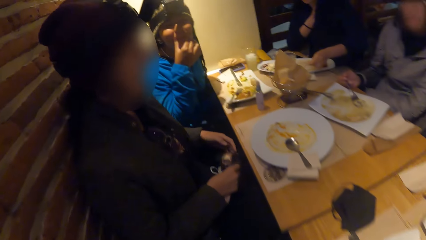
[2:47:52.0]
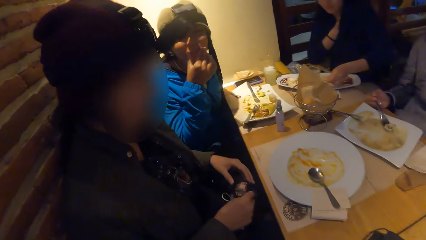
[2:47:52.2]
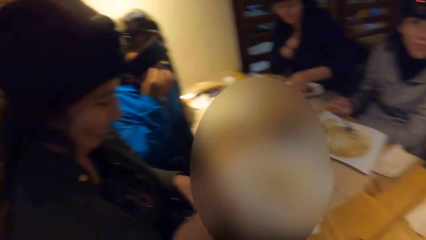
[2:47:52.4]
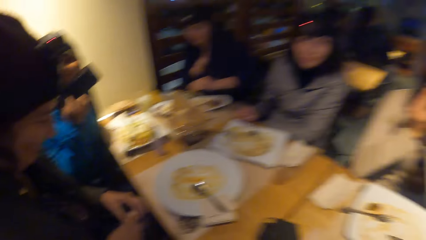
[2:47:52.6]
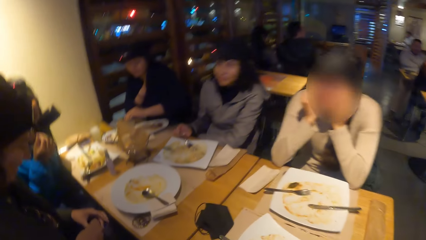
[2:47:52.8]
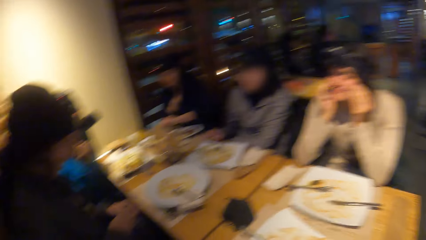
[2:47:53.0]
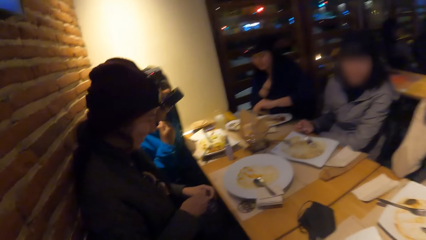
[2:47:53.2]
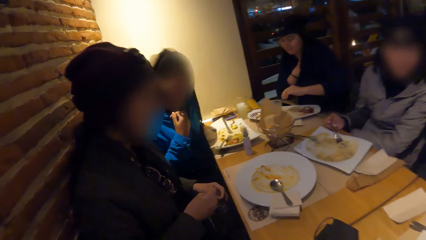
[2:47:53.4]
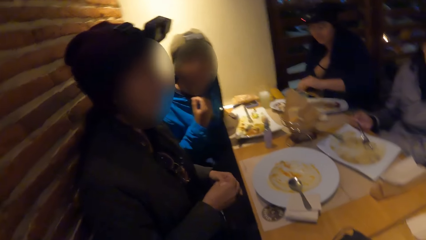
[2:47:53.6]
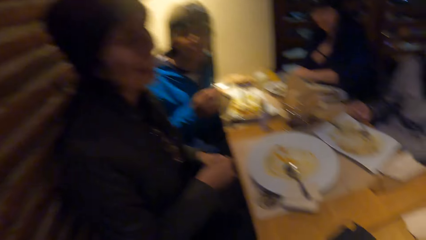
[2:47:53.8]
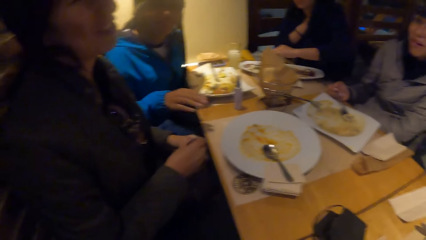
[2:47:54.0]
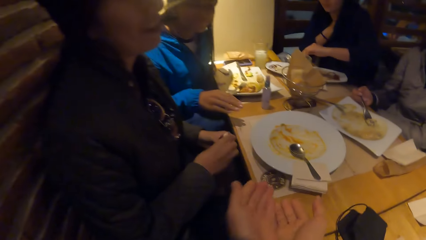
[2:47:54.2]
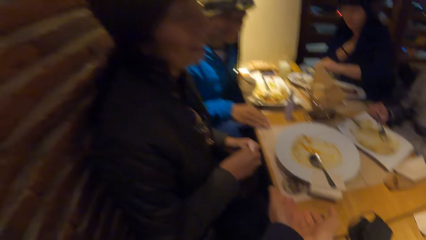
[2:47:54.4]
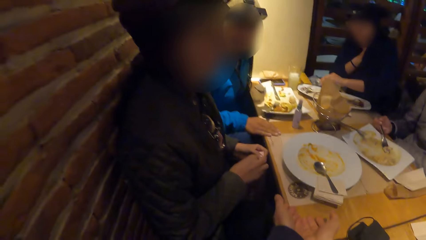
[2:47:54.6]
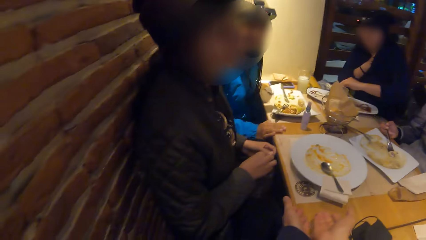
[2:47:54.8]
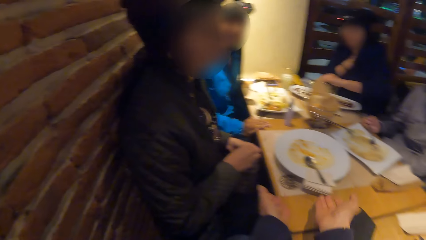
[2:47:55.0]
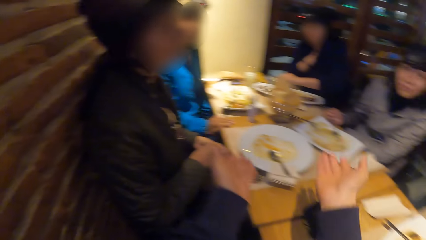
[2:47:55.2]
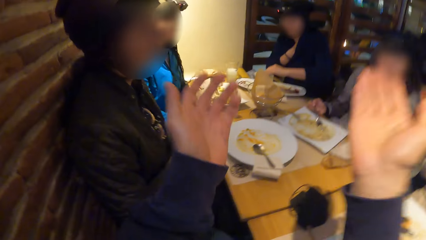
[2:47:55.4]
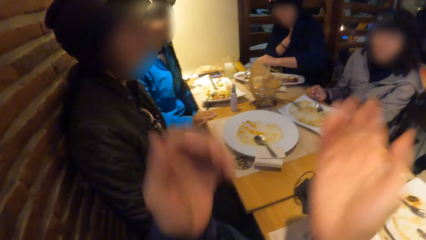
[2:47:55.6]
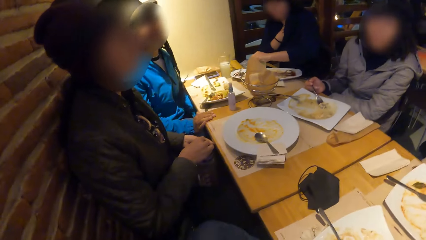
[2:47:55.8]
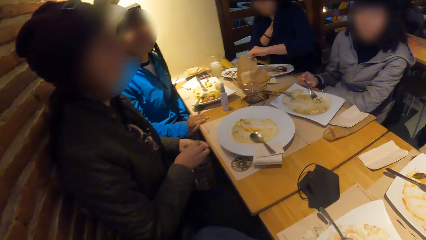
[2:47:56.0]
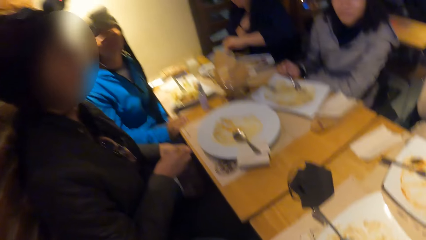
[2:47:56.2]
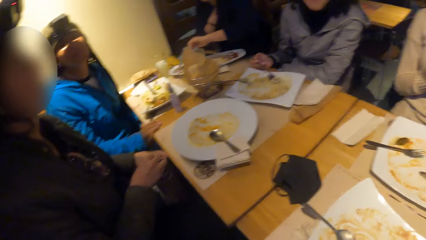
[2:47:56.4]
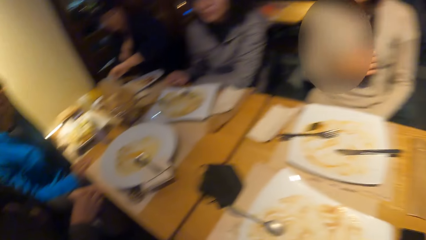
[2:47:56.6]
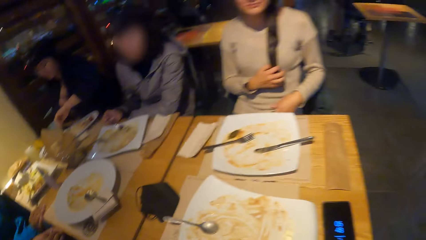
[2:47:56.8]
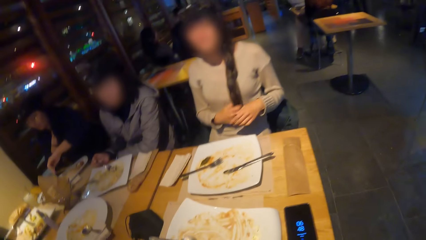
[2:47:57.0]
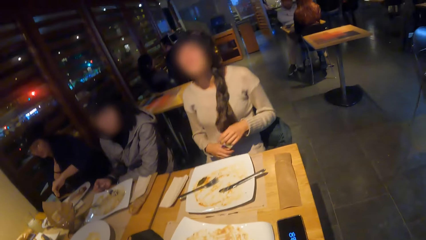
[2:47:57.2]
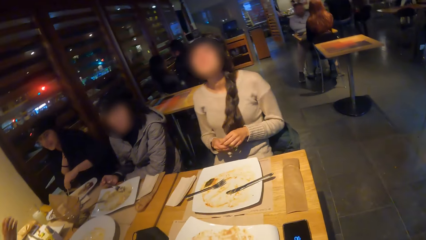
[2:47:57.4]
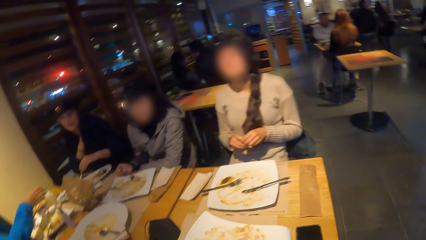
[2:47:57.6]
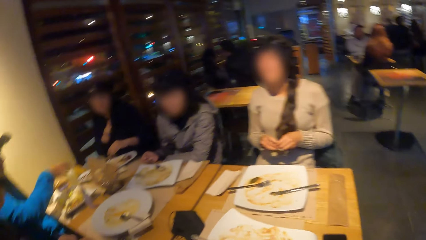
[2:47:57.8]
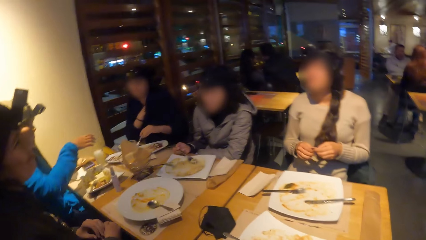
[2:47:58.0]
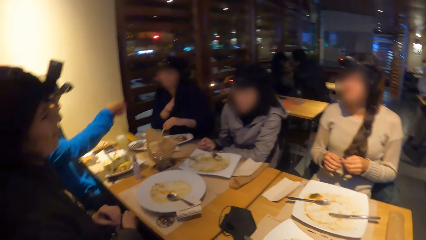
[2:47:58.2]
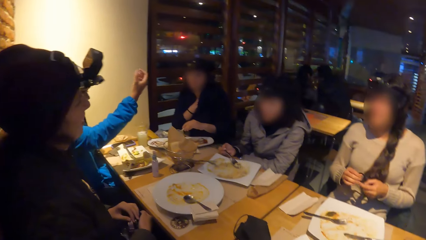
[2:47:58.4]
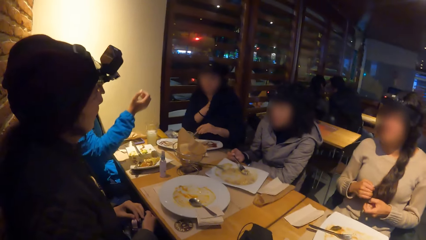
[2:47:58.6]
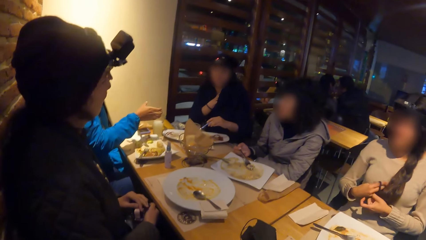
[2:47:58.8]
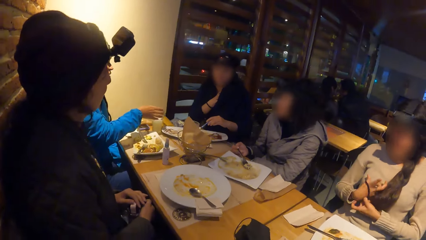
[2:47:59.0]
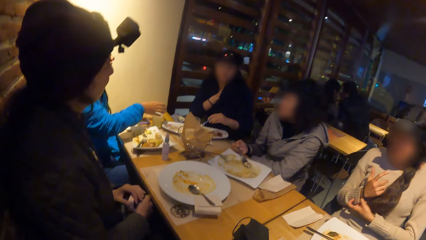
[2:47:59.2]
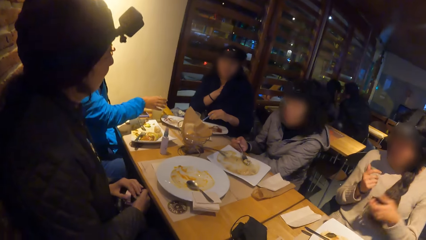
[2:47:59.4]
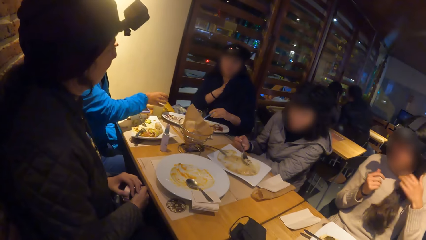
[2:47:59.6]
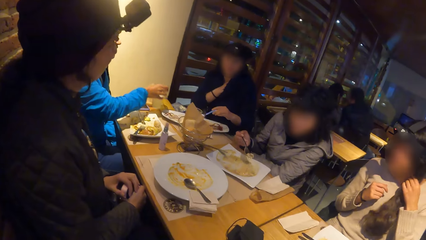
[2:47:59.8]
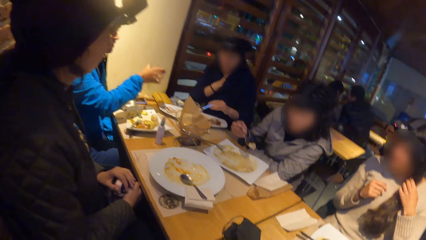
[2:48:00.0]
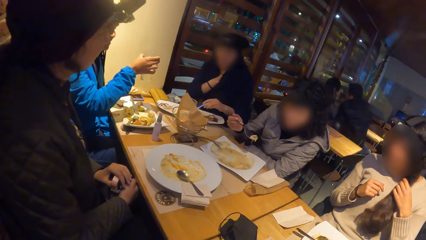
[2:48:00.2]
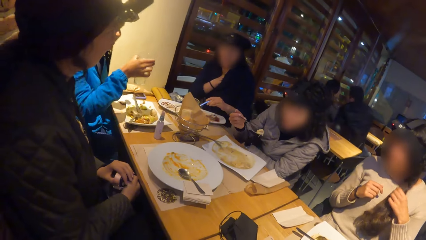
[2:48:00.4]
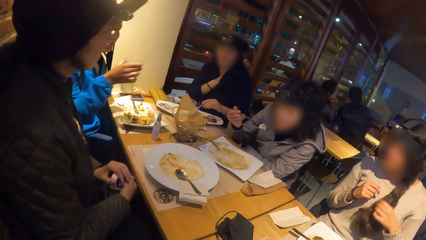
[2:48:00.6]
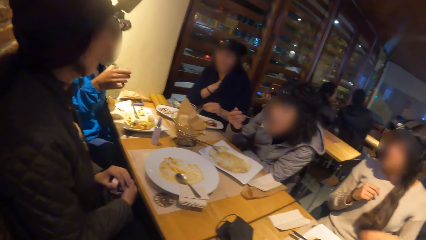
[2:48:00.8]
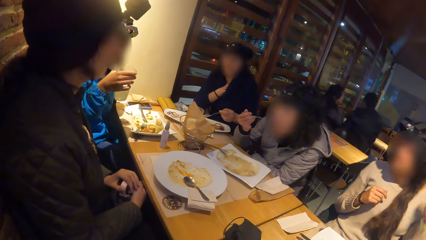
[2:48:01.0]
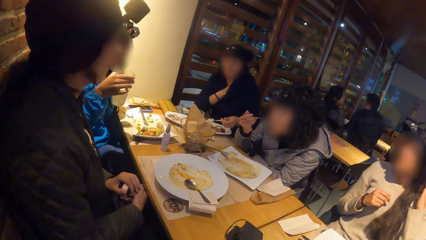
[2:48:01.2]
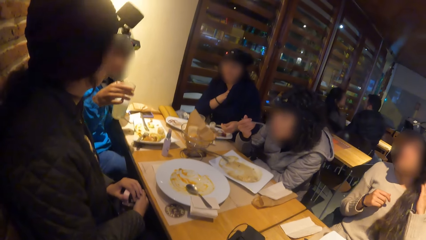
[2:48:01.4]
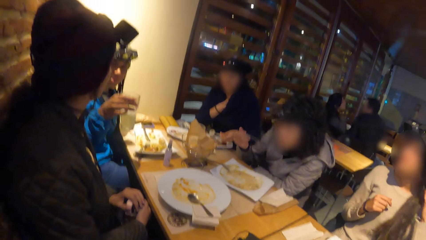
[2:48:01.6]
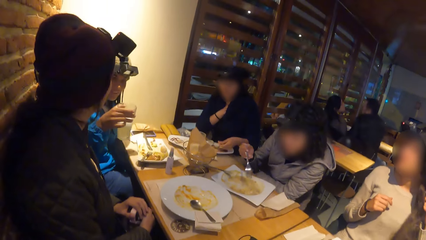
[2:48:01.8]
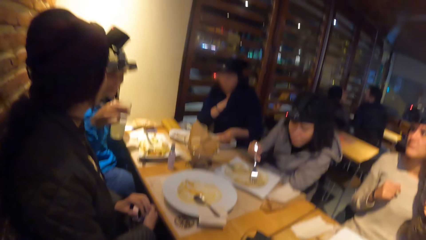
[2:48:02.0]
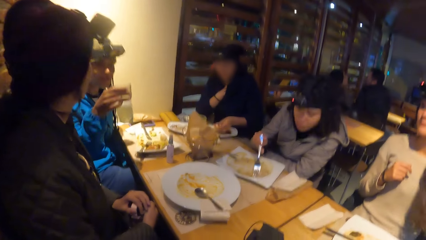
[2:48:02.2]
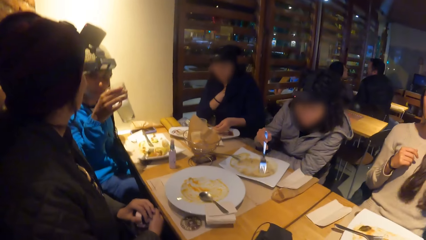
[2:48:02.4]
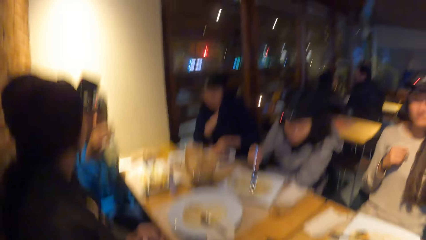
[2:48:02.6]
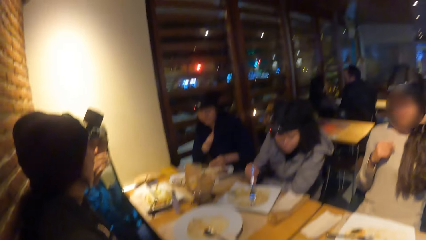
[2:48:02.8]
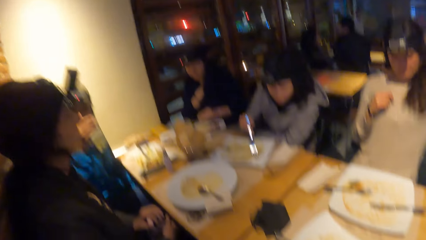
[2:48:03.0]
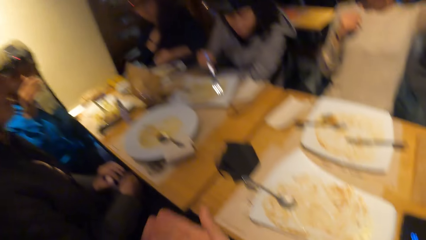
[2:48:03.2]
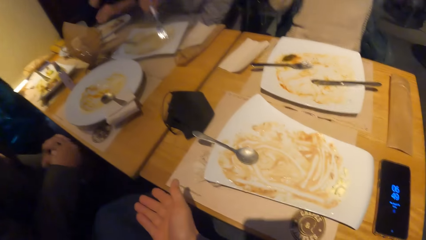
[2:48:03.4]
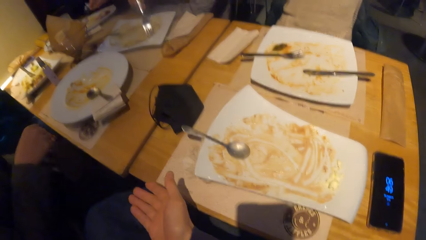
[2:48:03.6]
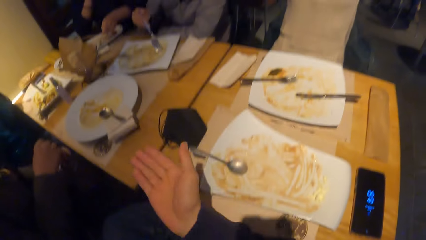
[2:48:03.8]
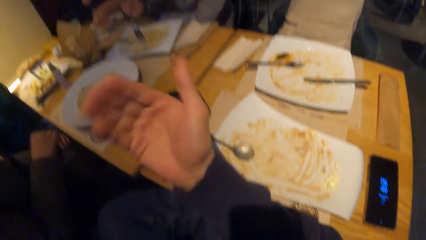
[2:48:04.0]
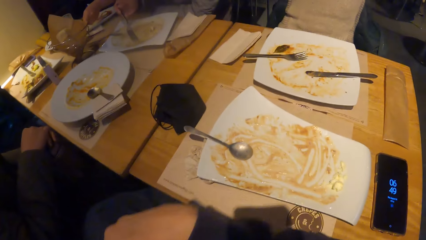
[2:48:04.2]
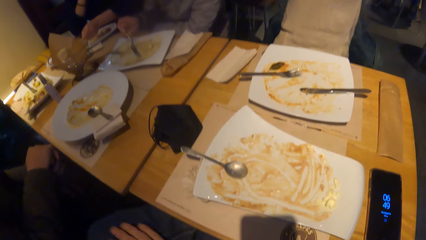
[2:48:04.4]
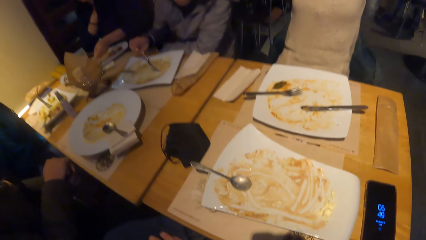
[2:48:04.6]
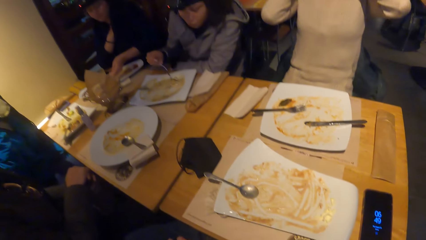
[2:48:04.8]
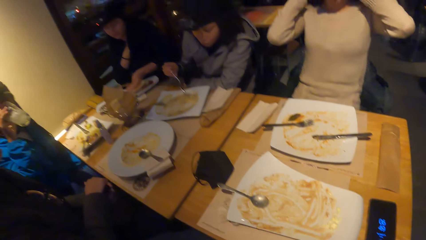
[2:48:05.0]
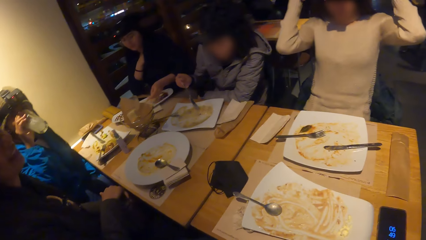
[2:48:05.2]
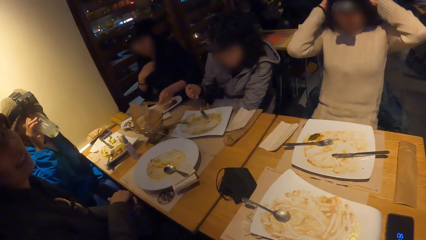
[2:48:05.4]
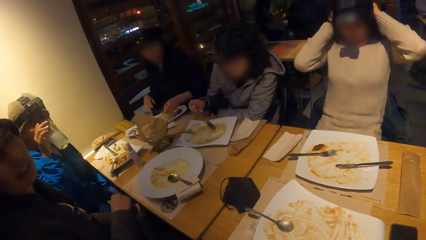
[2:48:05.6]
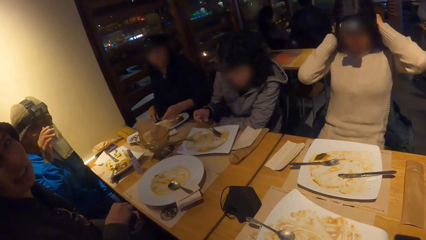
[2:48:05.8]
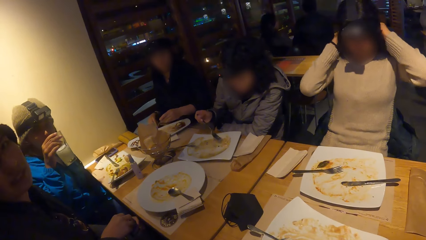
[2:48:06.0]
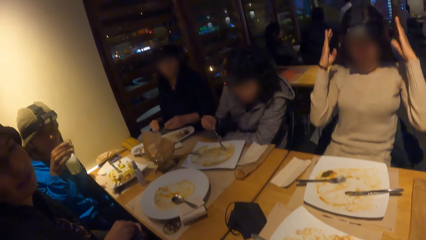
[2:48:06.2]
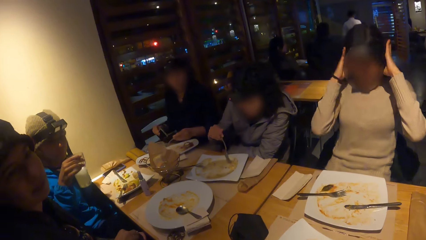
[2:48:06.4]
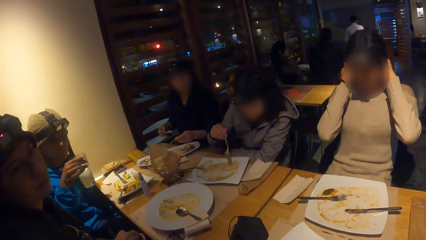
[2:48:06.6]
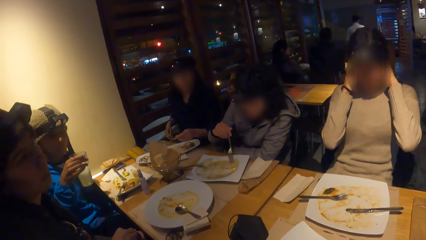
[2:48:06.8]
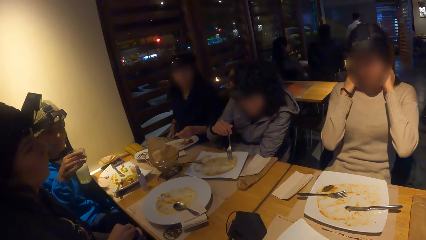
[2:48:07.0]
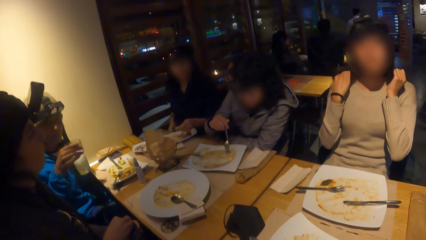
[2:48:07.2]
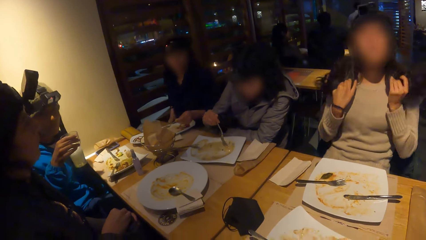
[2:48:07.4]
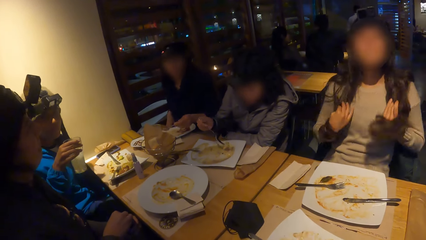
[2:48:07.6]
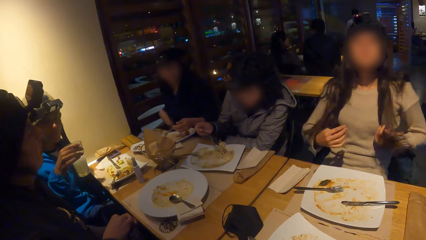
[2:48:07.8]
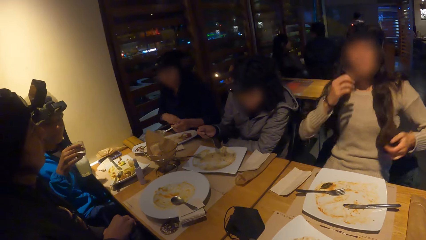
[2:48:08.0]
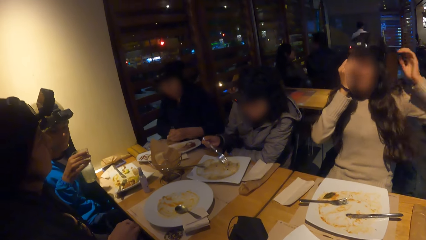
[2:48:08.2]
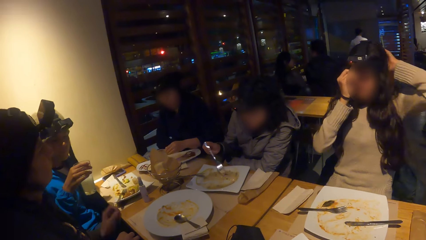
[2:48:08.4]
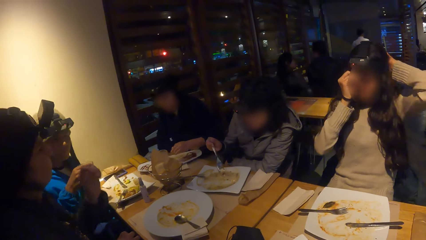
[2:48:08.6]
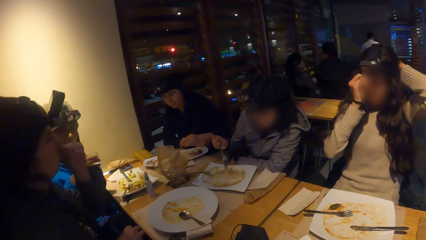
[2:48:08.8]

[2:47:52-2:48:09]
A woman touches her face with her right hand. Another woman scoops the meal from the plate with the fork in her right hand. The camera wearer raises his hands. He stares around. A third woman pulls off a hair band on her hair with her right hand. She holds the hair band with both hands. The first woman picks up a glass of juice from the table with her right hand. She drinks the glass of juice in her right hand. The camera wearer moves his hand. The third woman touches her hair with both hands. The camera wearer stares around.
